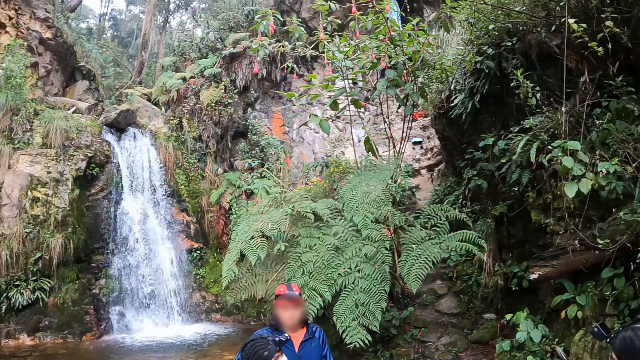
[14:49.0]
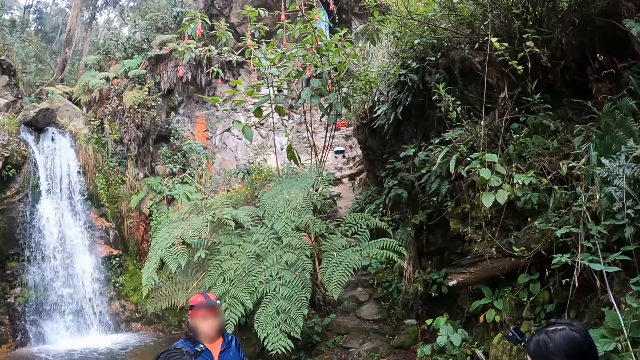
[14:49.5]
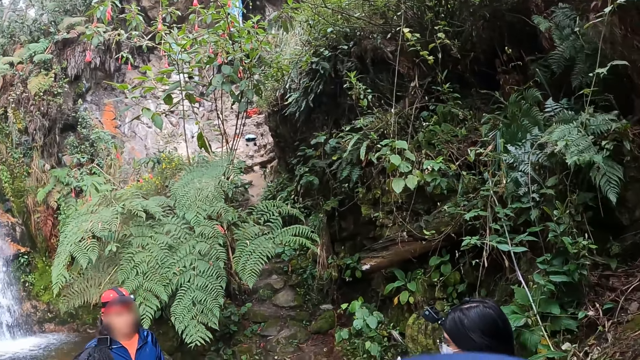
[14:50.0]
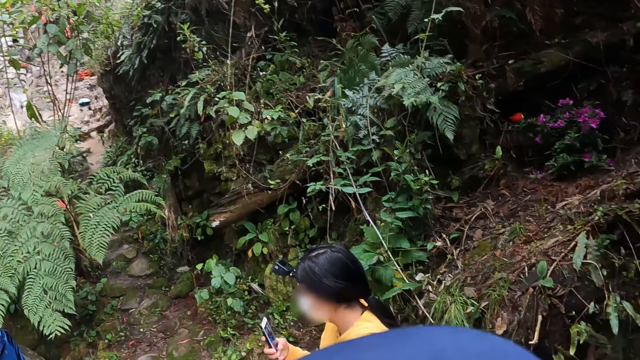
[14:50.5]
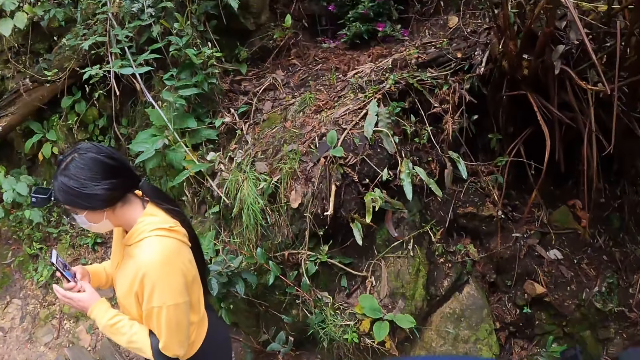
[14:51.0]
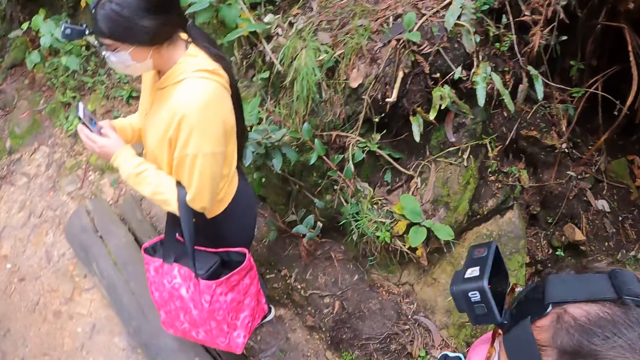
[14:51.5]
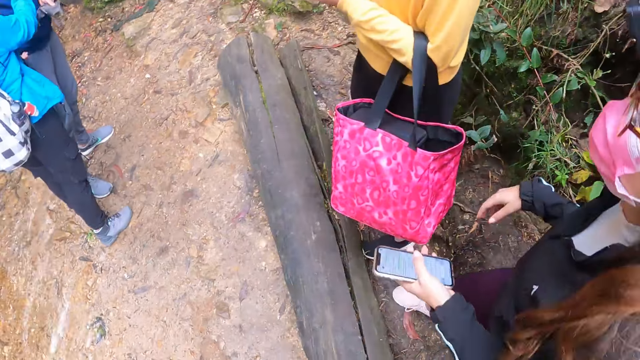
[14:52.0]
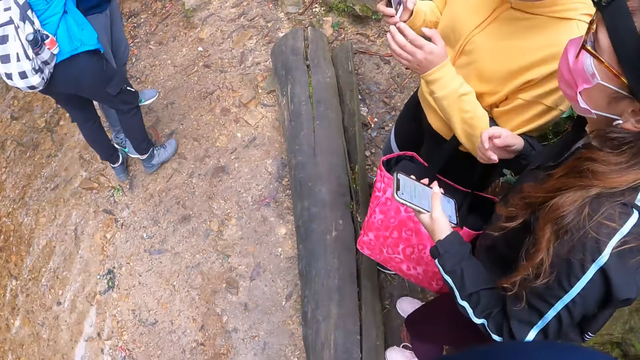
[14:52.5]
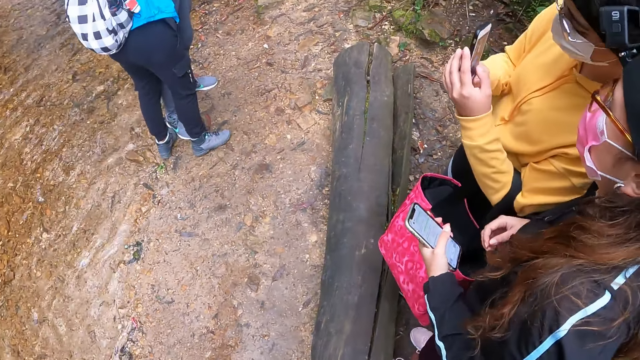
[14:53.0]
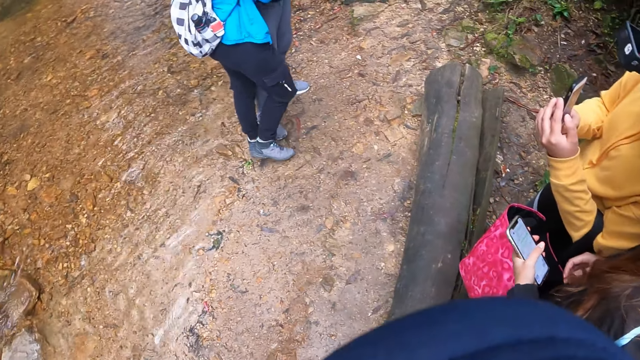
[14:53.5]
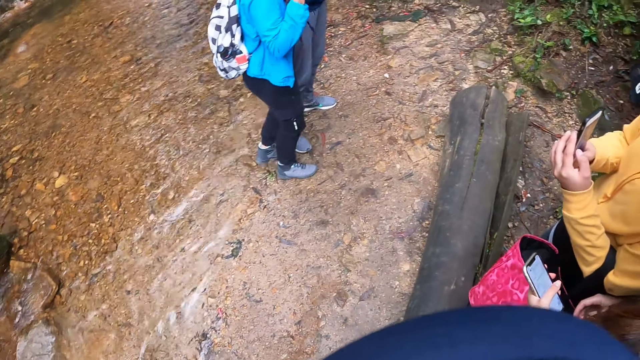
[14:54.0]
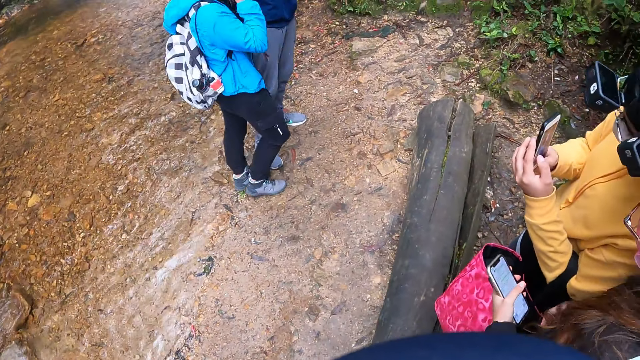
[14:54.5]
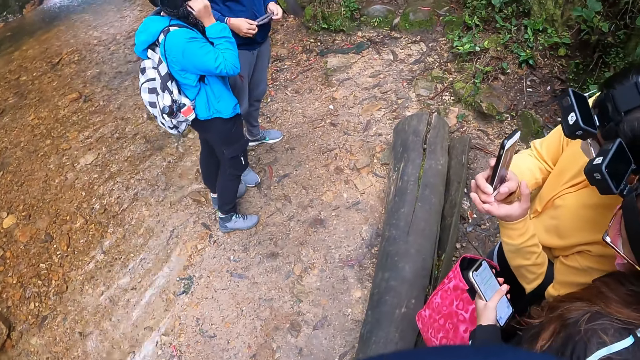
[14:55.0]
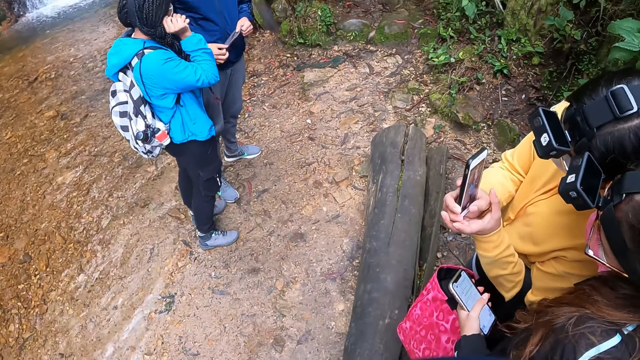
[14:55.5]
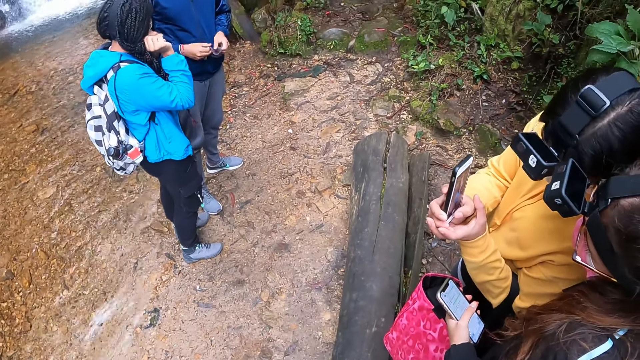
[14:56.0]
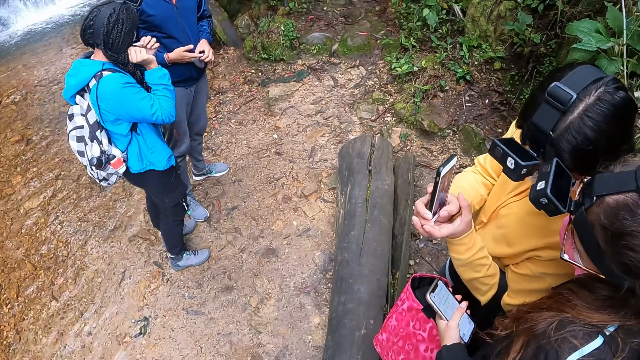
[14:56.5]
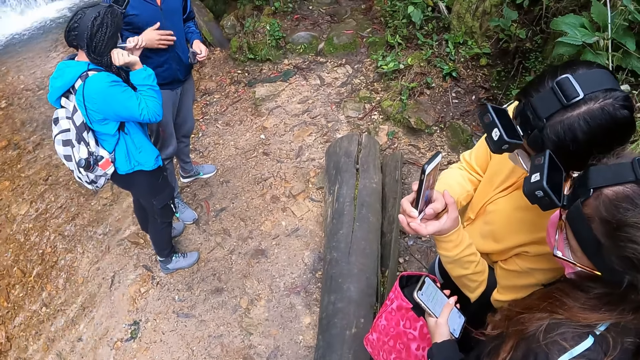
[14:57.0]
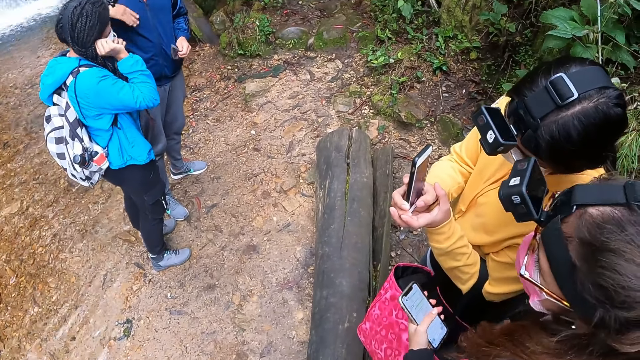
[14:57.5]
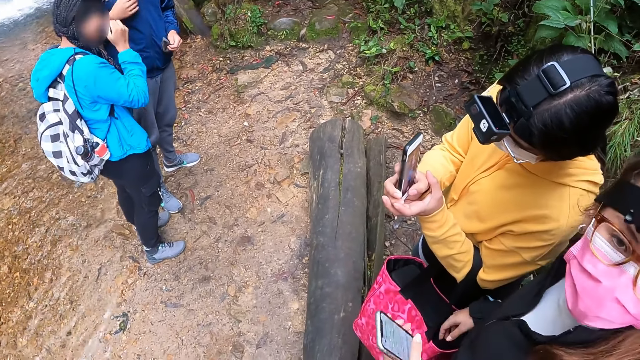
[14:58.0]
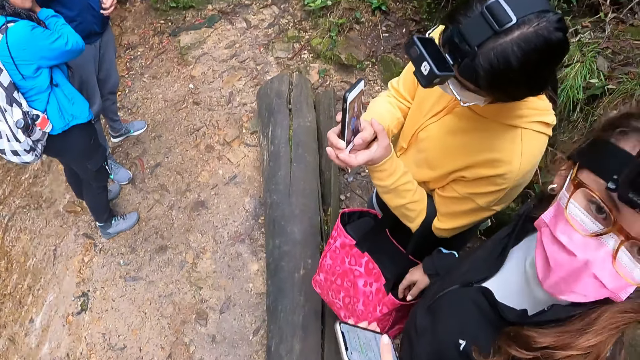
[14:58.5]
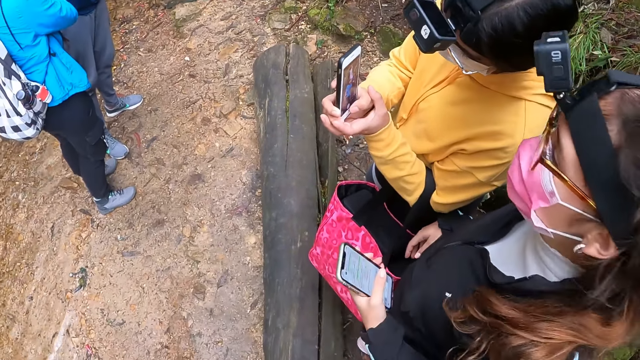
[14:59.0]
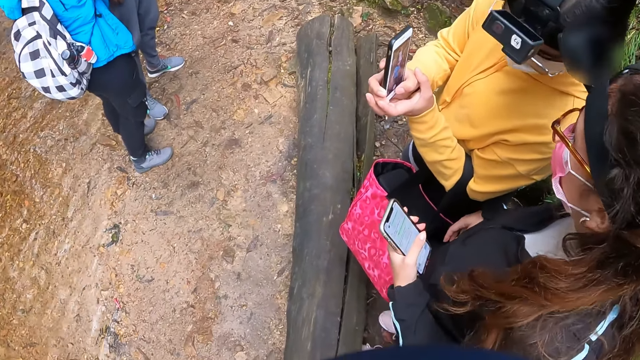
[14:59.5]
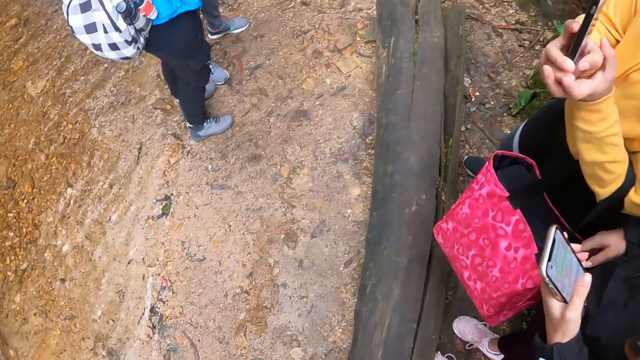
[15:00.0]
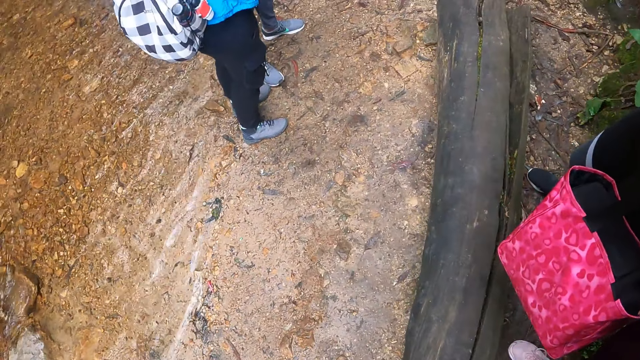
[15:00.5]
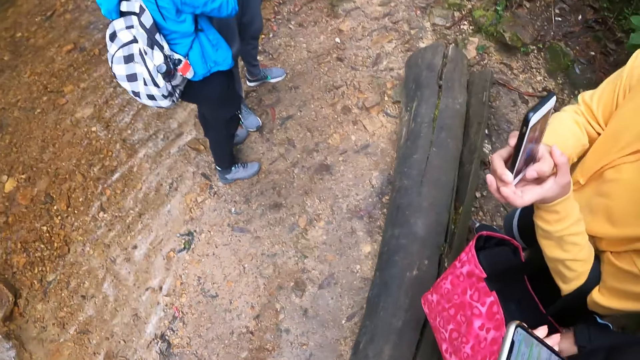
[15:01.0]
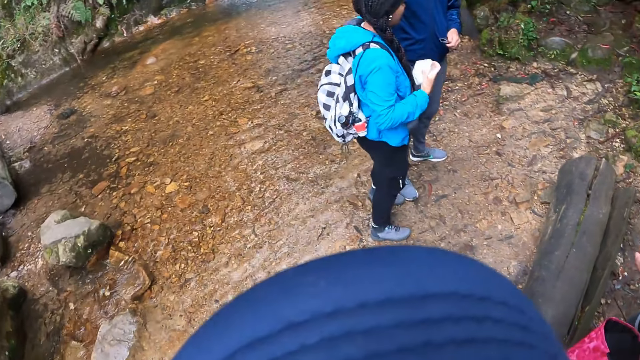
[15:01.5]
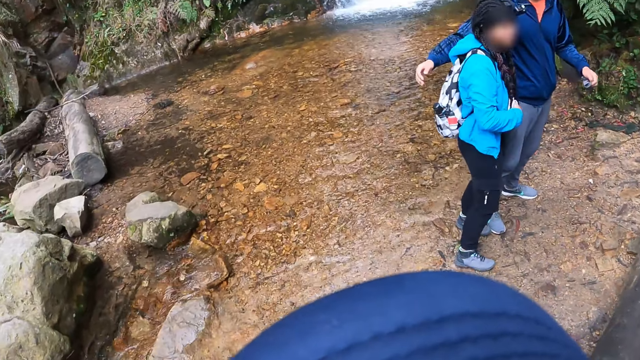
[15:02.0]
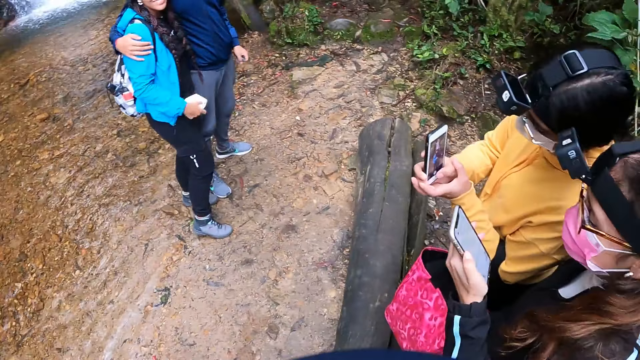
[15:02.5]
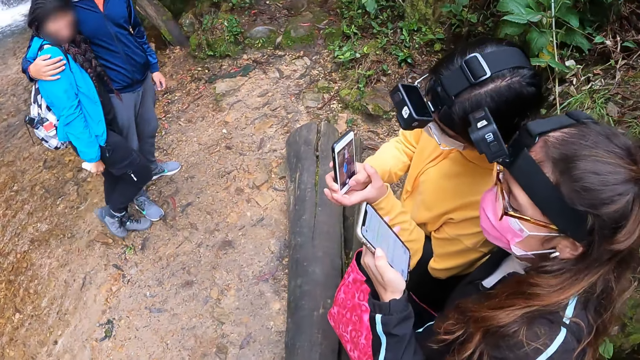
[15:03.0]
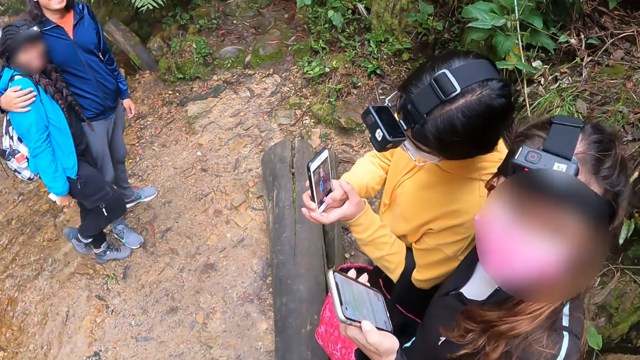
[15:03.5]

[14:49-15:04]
The woman operates the mobile phone with her right hand. Another woman interacts with the first woman. The man folds a nose mask with his hands. The man holds the nose mask with his left hand. The camera wearer looks at a woman. They look around.

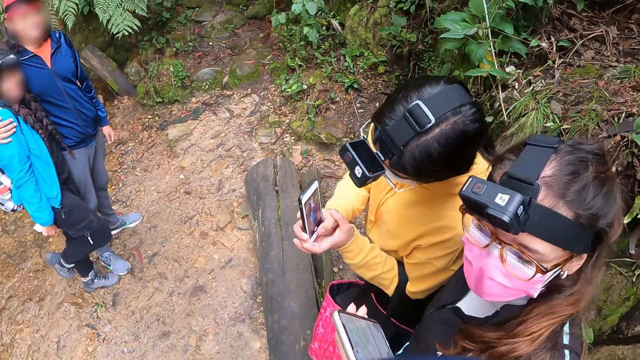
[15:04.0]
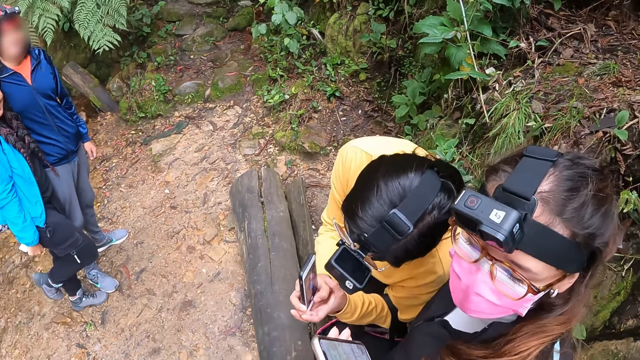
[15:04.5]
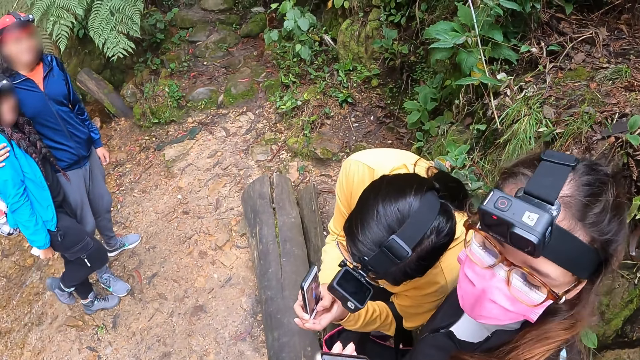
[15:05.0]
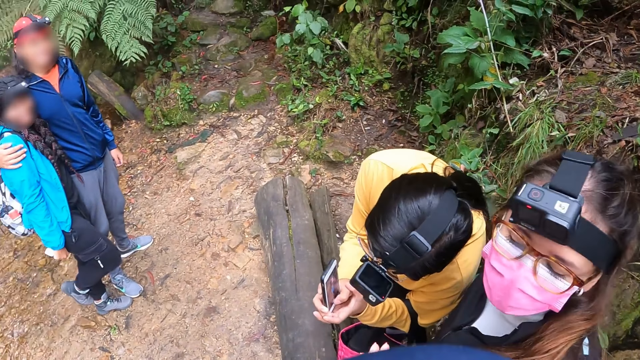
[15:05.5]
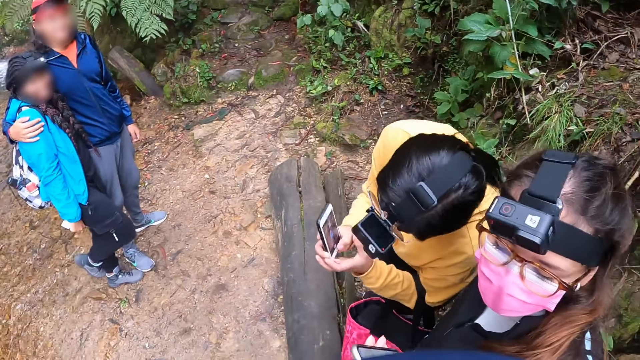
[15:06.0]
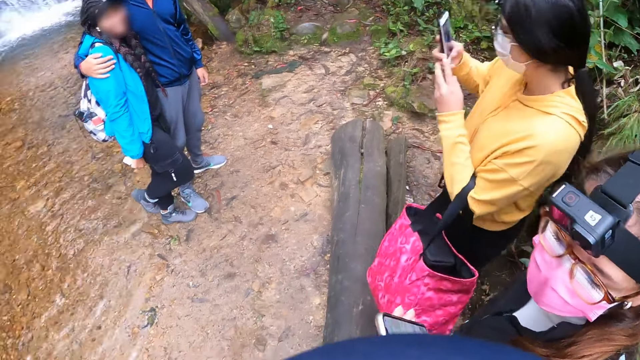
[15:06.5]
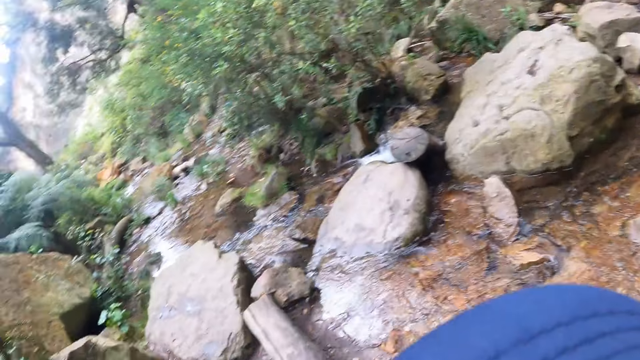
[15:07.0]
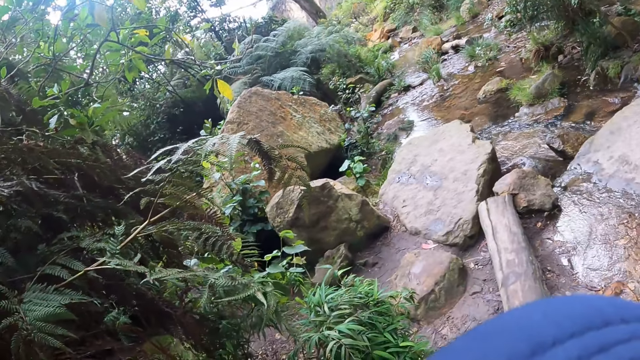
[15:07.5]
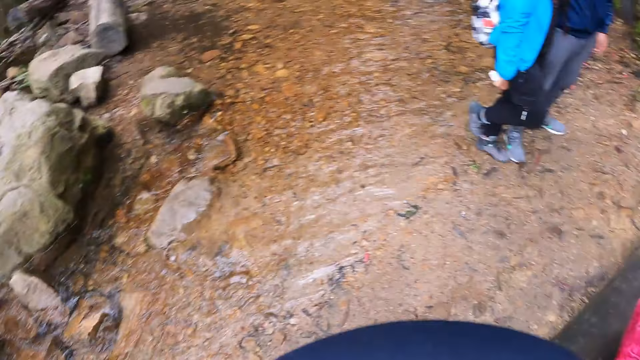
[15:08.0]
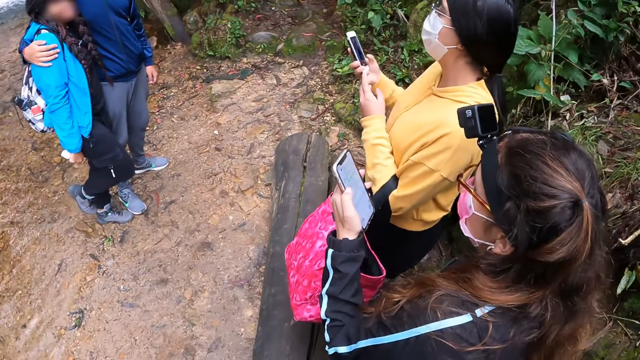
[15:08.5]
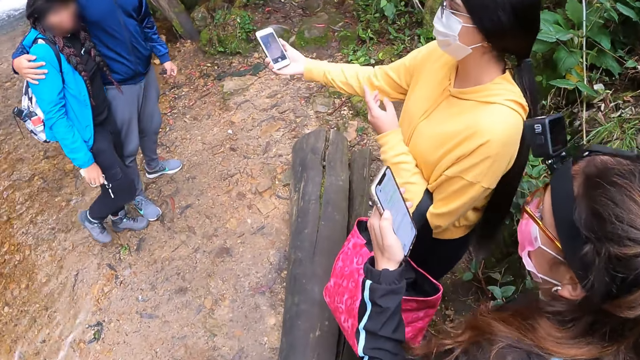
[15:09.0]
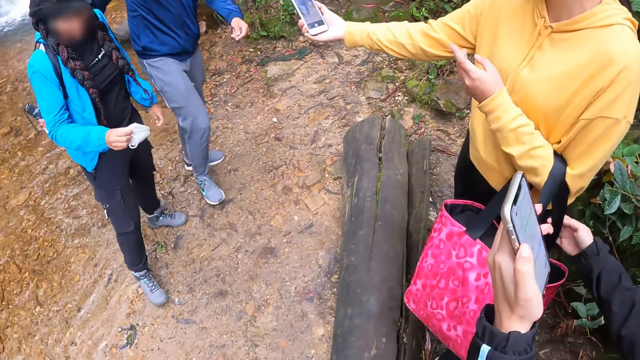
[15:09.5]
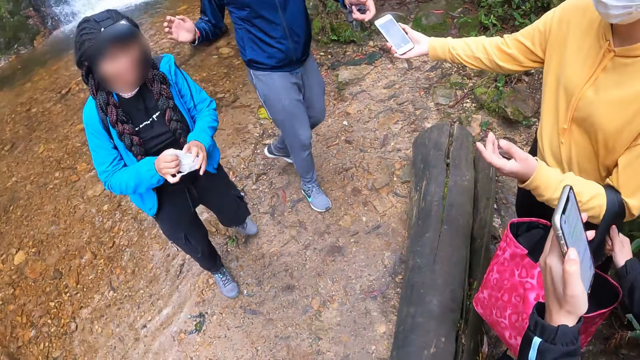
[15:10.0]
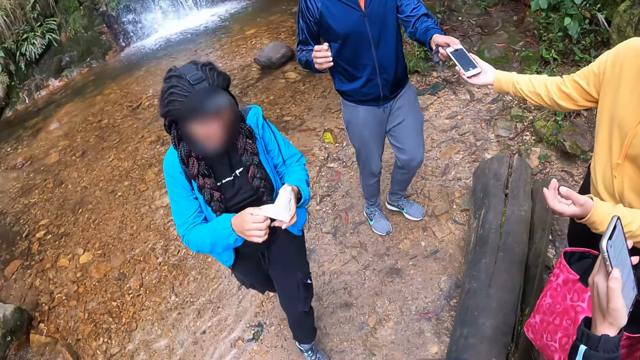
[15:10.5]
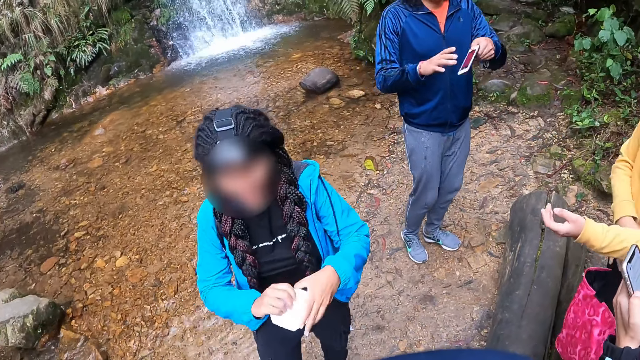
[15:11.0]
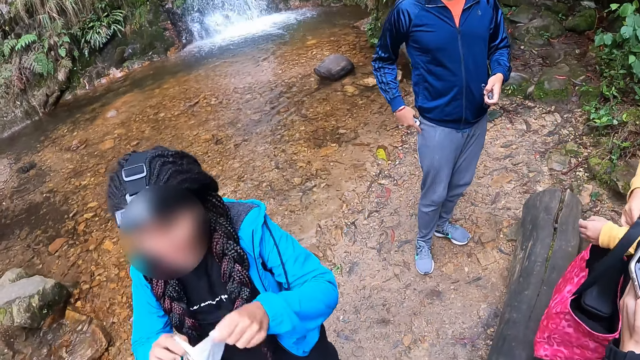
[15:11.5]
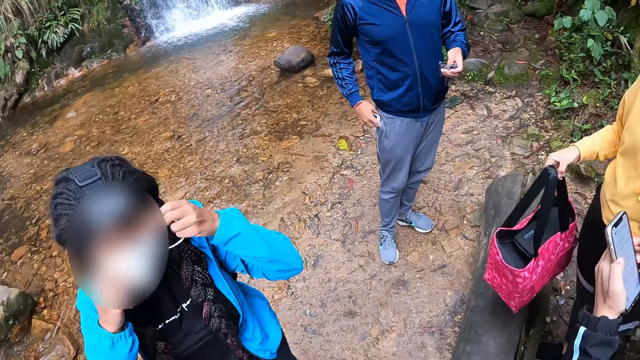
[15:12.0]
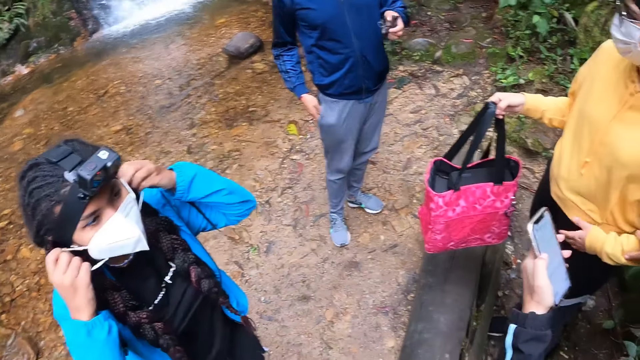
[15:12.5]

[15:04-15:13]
A woman holds the mobile phone with her left hand. The woman holds the bag on the left hand of another woman with her right hand. A third woman wears a nose mask with her hands. The second woman passes the mobile phone to a fourth woman. The man collects the mobile phone from the second woman with his left hand. The second woman moves the bag from her left hand to her right hand. The man puts the mobile phone into his pocket with his right hand.
